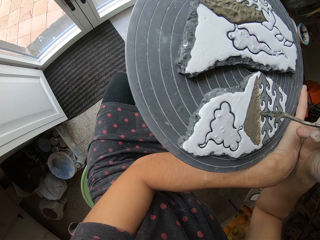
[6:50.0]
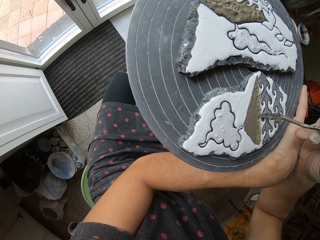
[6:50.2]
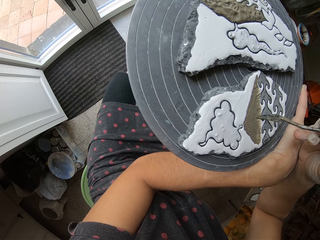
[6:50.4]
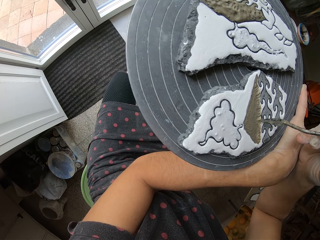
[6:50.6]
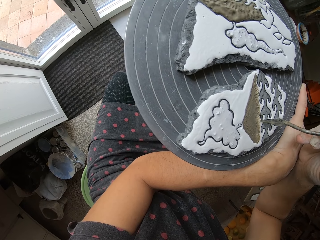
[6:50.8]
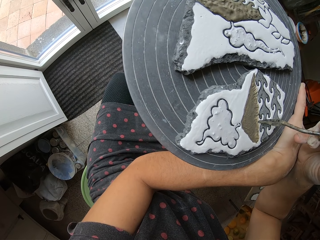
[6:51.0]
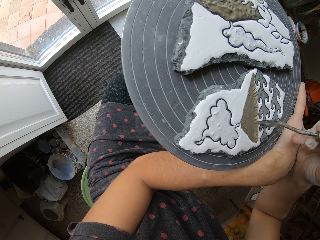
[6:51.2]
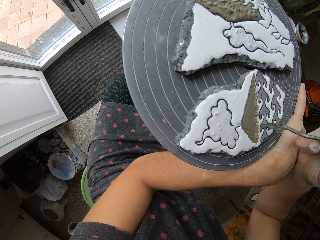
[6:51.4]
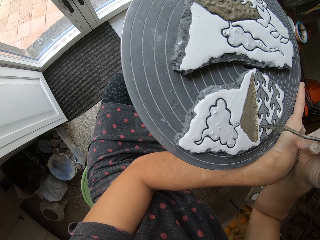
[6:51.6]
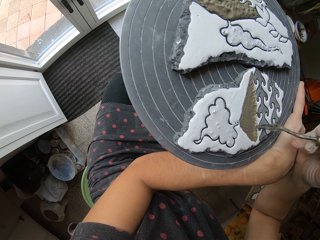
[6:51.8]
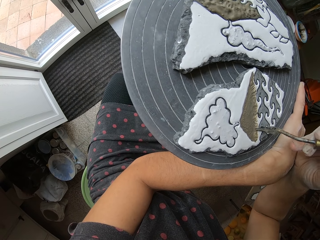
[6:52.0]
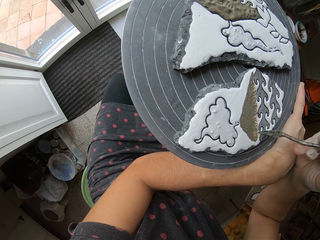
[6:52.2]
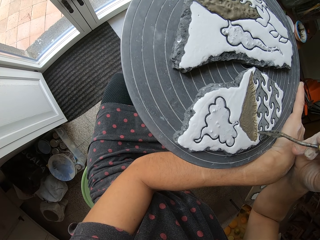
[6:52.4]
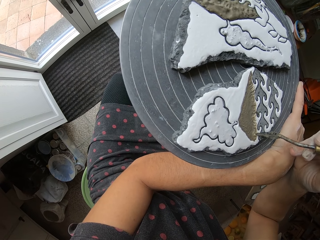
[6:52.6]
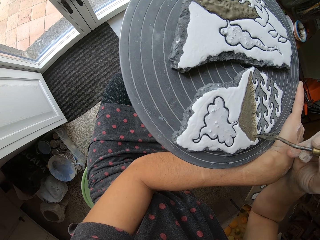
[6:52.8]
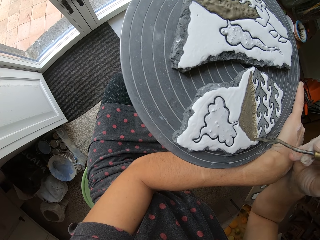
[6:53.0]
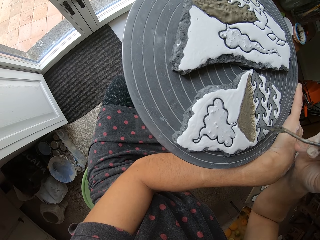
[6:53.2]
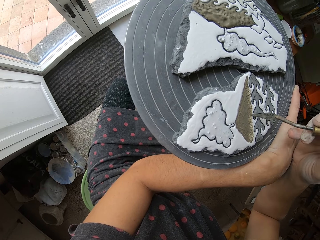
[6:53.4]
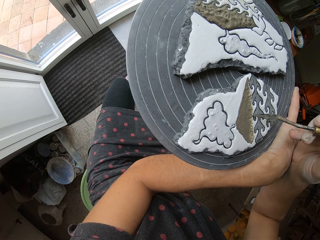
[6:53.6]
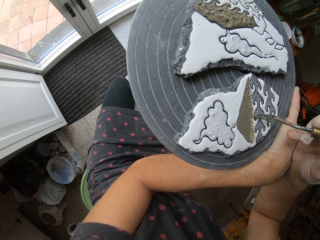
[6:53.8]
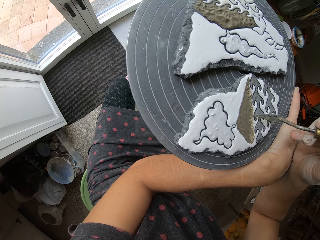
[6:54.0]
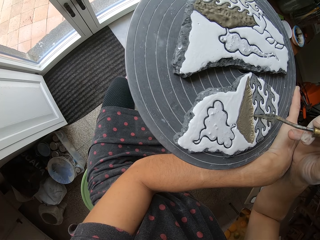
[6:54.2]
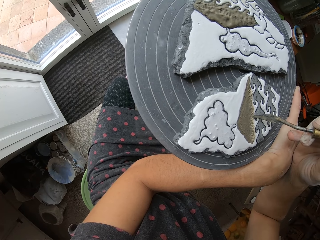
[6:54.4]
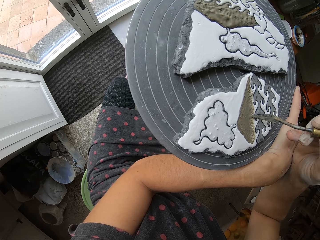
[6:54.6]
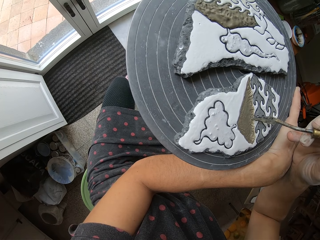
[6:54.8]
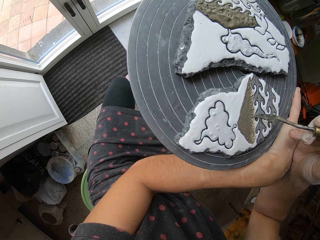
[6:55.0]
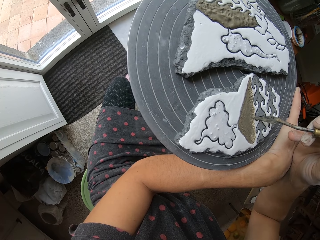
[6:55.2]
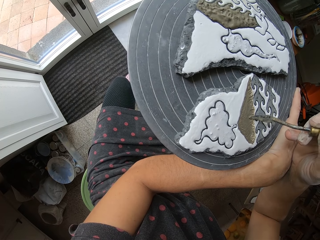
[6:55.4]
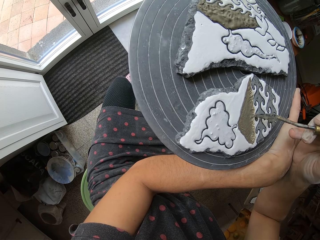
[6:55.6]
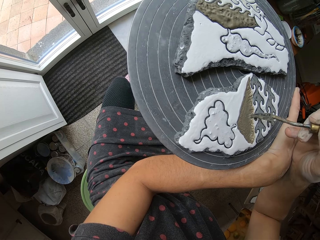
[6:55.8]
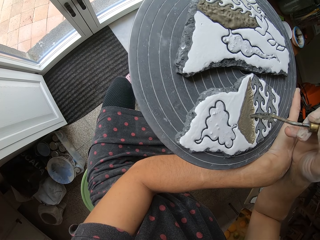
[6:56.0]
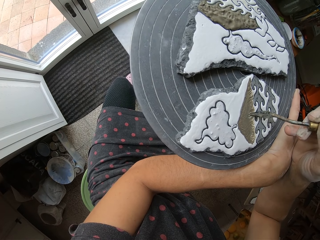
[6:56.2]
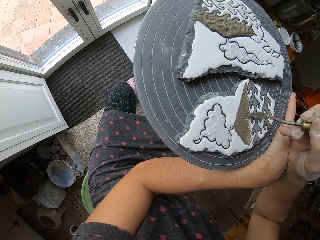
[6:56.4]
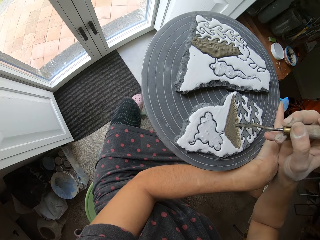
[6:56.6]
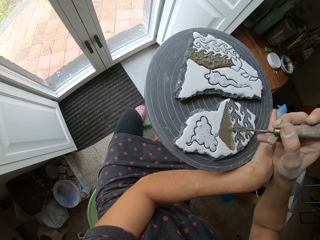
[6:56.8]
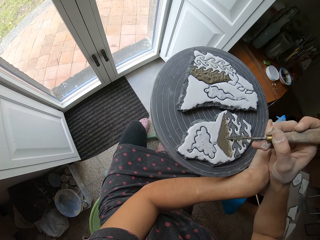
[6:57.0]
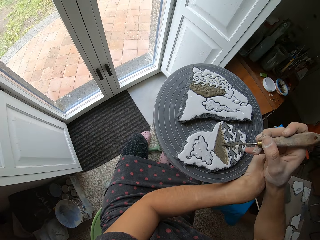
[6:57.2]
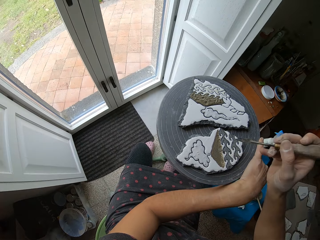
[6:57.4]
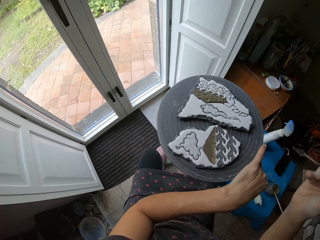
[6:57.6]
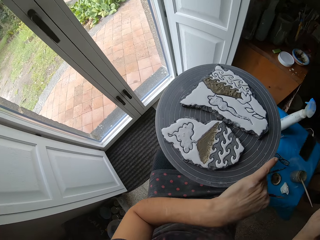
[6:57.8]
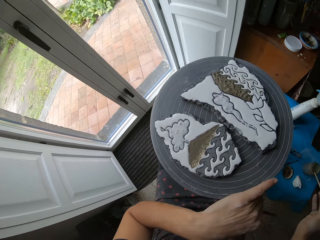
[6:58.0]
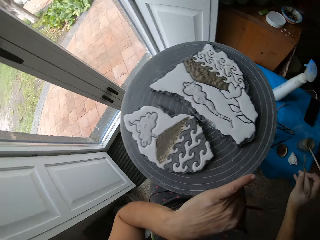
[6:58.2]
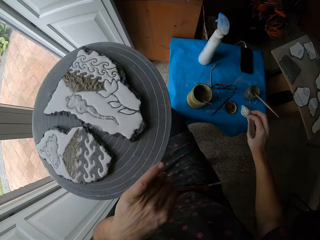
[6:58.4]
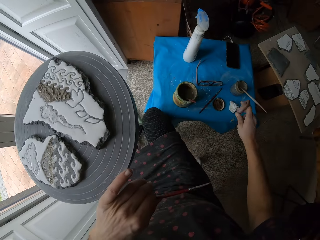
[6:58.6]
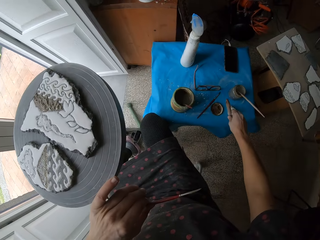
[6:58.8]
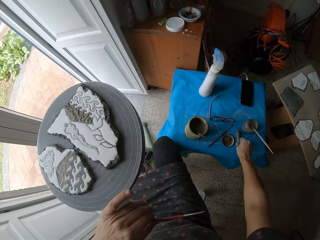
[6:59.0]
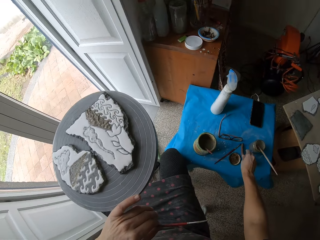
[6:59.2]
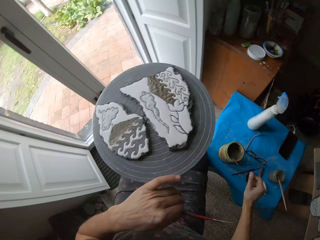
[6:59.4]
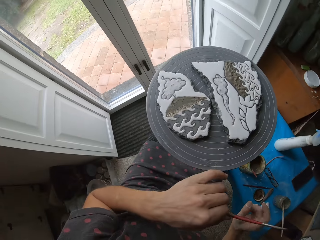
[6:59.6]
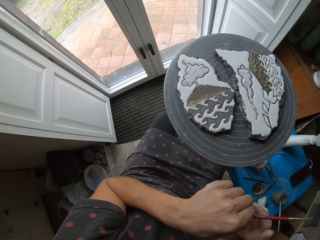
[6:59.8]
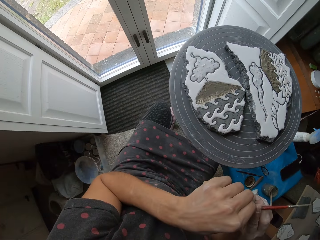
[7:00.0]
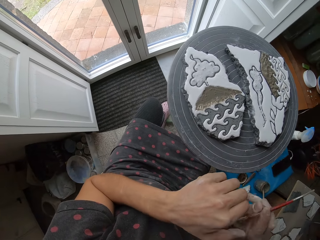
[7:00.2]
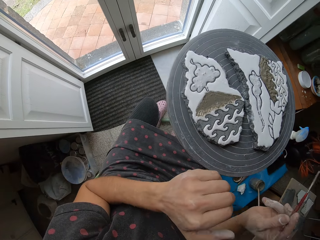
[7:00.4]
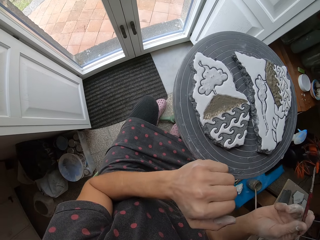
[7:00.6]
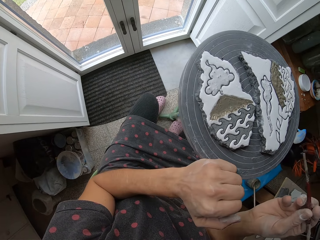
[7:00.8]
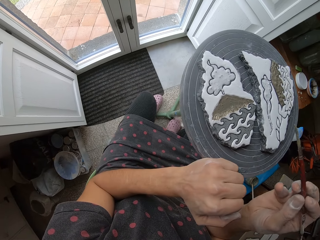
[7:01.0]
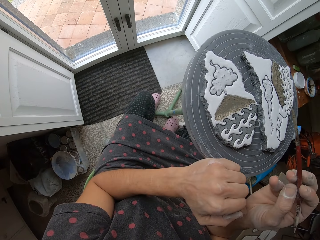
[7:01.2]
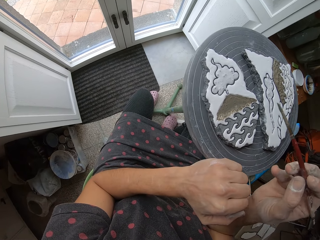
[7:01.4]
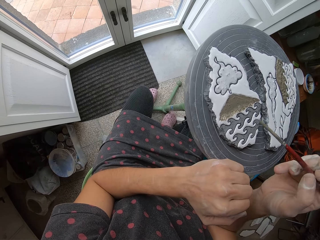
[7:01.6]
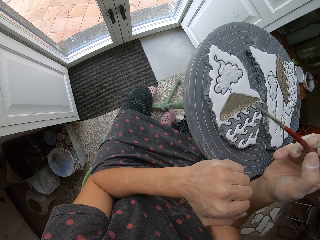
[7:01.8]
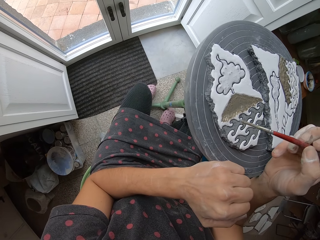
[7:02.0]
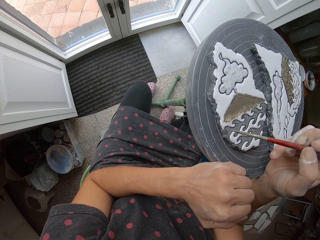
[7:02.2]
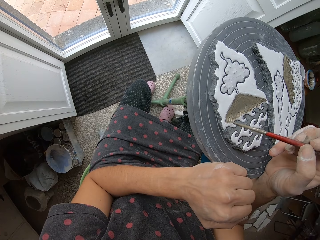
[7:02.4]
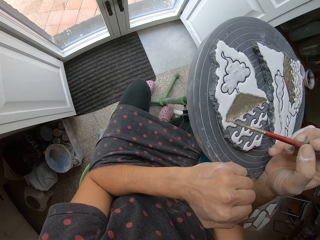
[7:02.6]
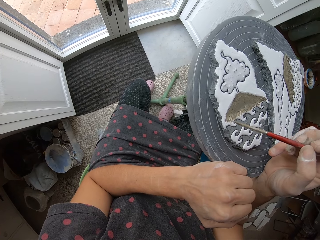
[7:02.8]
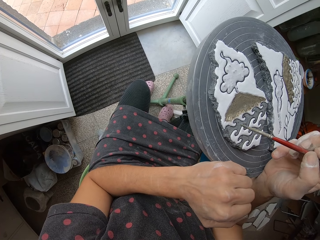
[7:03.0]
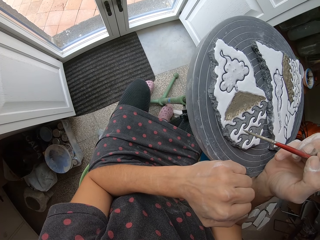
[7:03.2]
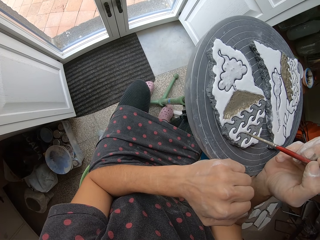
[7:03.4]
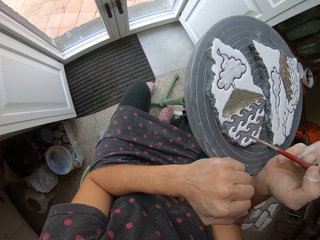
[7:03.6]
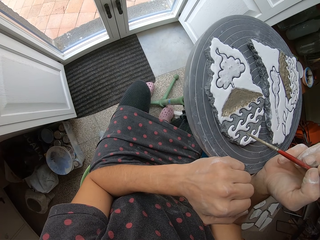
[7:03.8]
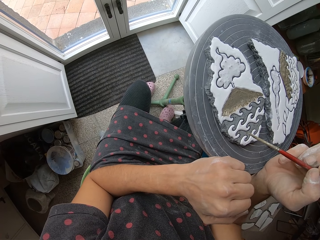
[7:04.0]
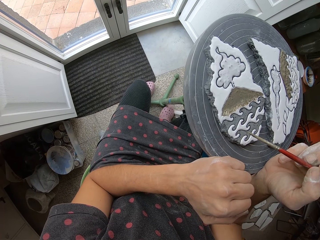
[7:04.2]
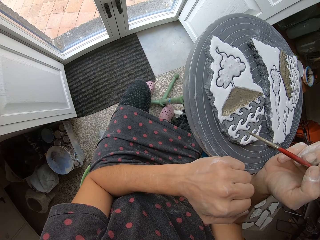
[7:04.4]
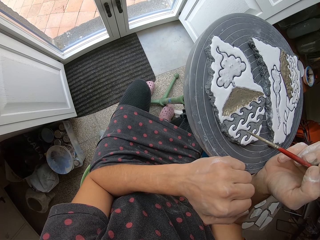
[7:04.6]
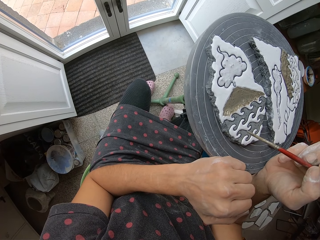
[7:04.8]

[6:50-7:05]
The camera wearer turns the turn table. They put the sculpting tool on the table. They pick up the brush. They paint the clay with the brush.

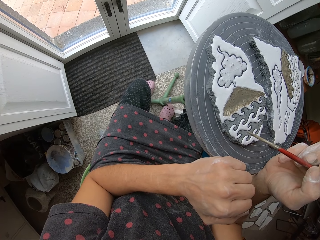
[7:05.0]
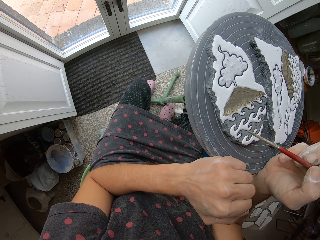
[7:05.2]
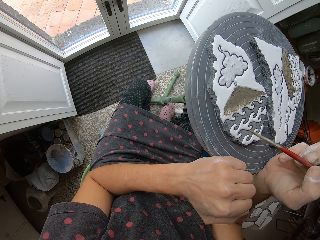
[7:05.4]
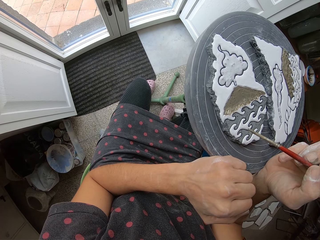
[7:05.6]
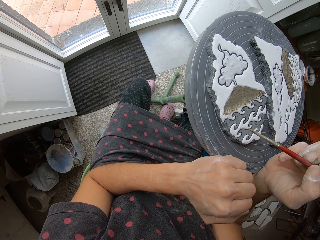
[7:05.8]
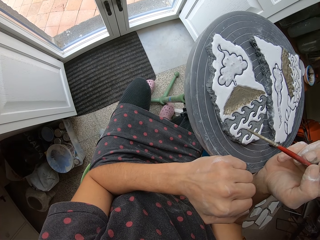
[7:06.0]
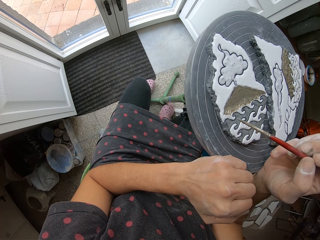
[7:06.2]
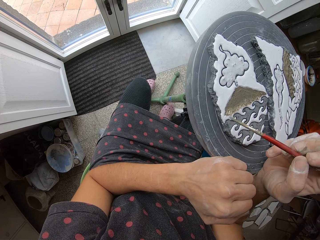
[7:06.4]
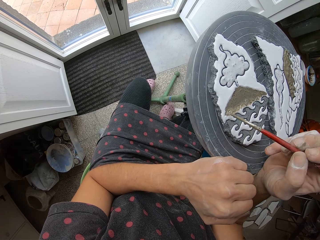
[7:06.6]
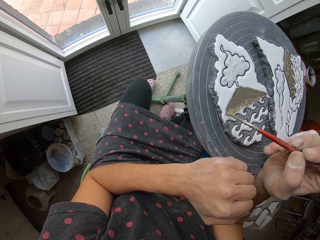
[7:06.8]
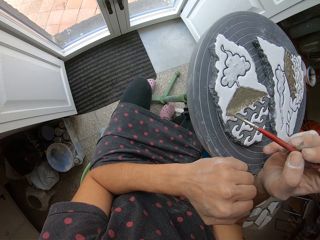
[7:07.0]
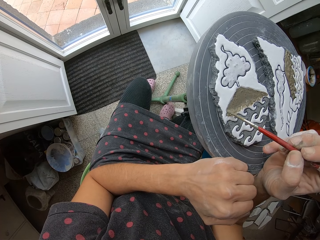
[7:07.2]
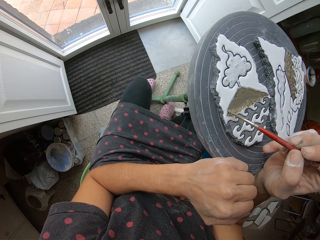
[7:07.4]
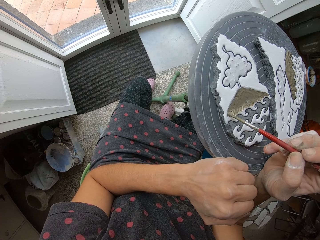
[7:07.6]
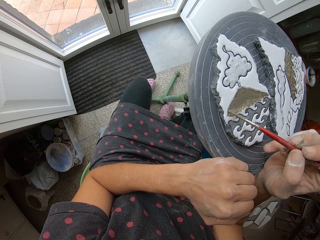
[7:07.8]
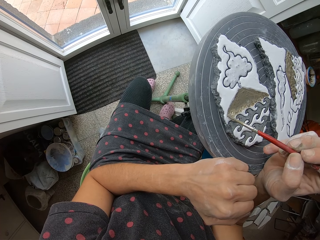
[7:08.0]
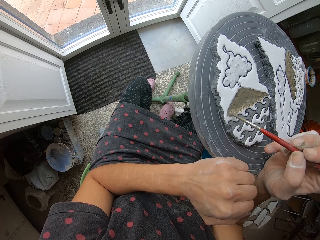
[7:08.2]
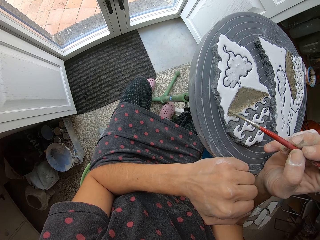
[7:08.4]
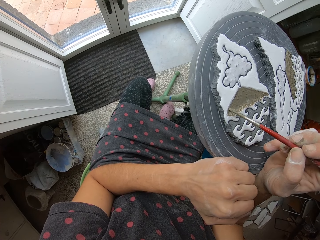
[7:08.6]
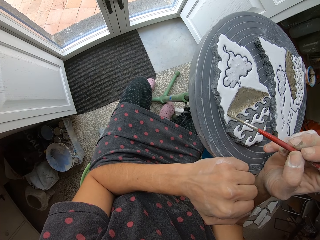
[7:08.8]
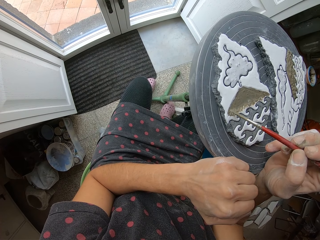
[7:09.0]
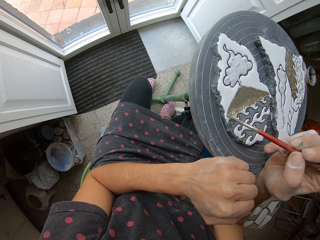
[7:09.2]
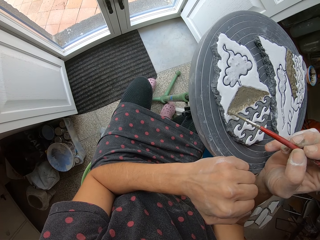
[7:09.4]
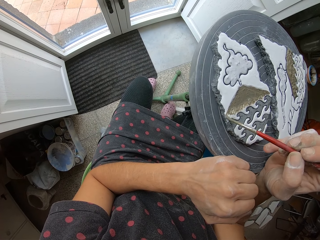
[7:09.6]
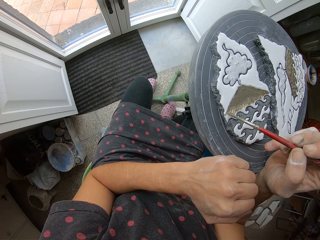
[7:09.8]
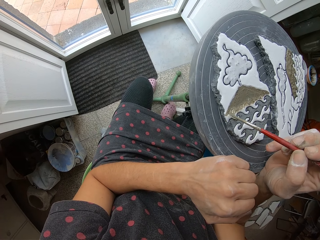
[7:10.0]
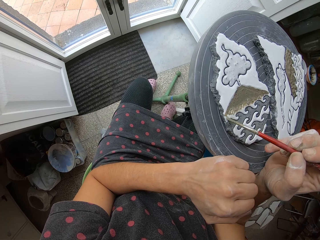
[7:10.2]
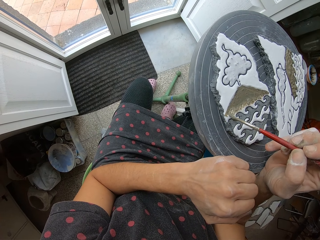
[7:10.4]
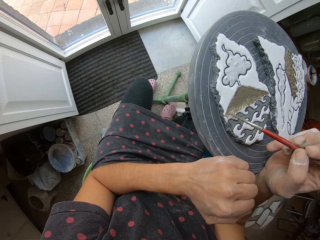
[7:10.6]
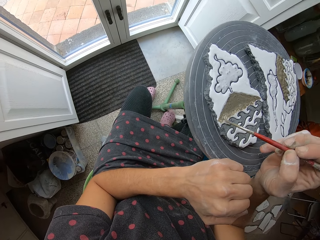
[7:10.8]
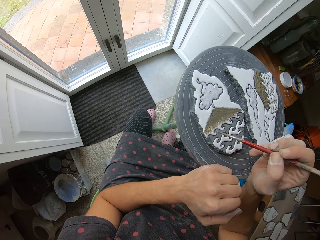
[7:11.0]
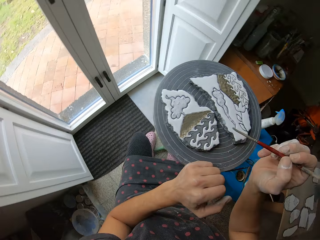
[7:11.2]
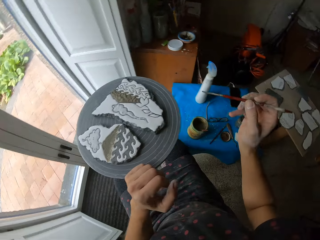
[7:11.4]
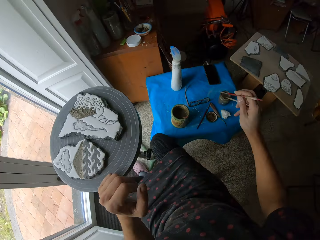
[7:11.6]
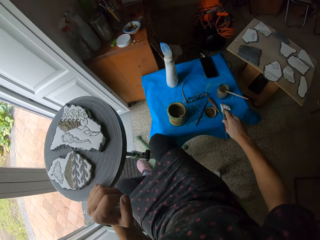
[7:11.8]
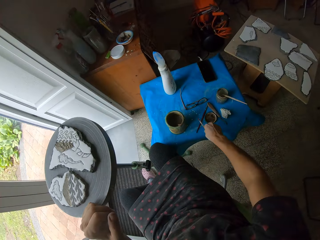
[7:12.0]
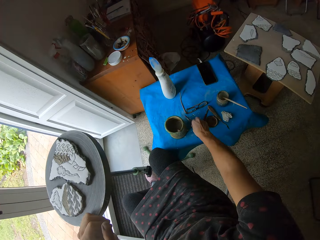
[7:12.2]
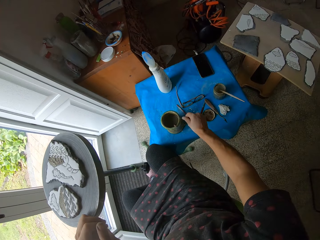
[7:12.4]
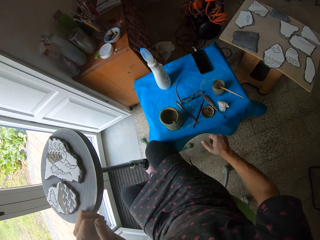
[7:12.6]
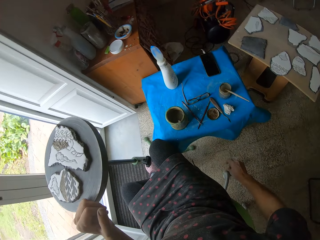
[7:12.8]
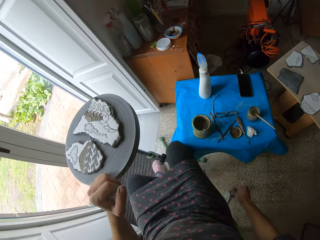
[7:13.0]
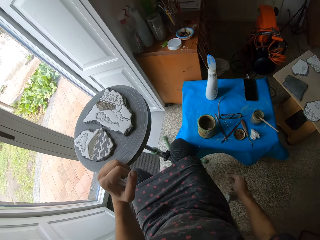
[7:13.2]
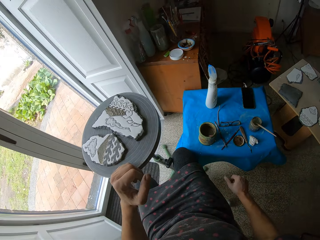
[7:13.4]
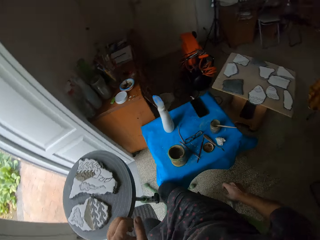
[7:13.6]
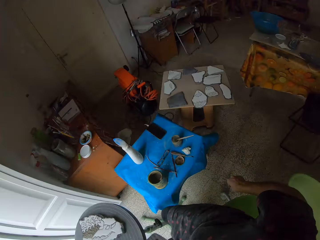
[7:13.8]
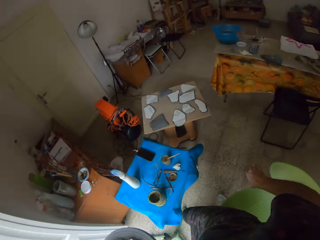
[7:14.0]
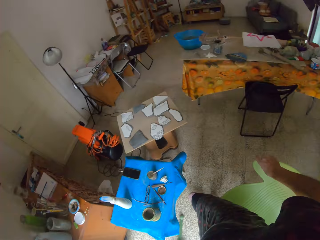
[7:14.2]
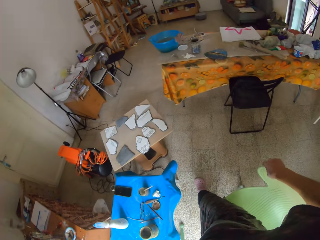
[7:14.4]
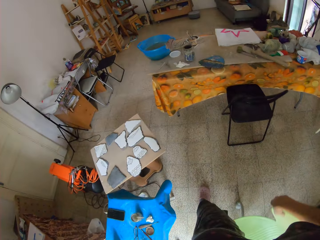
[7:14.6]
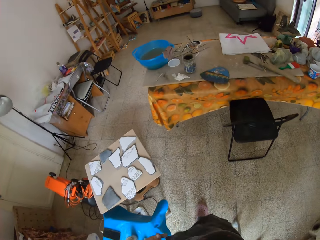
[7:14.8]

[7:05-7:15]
The camera wearer puts the brush on the table. They put a stick in a container. They move their hand. They move around.
